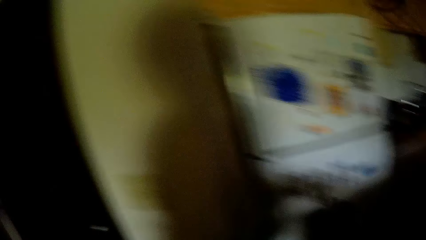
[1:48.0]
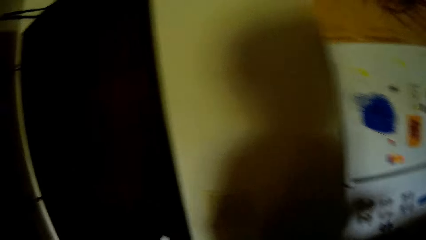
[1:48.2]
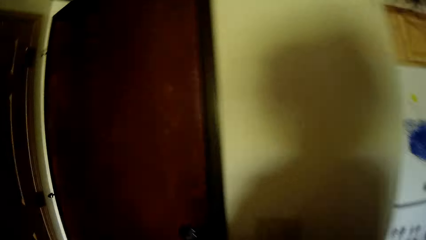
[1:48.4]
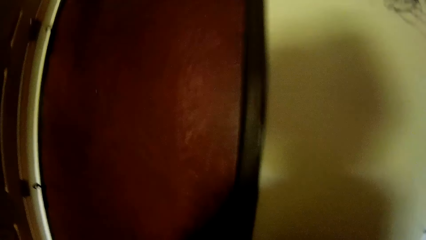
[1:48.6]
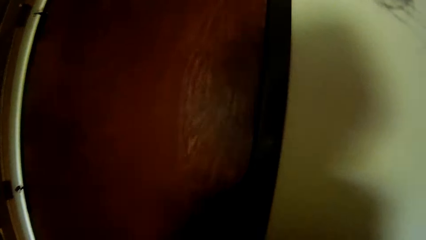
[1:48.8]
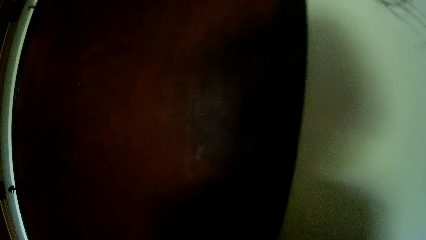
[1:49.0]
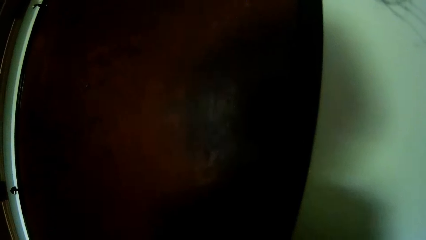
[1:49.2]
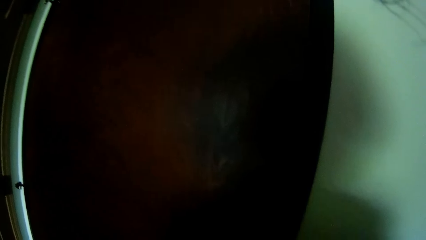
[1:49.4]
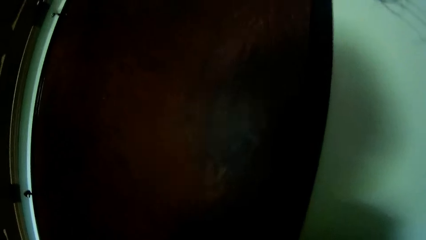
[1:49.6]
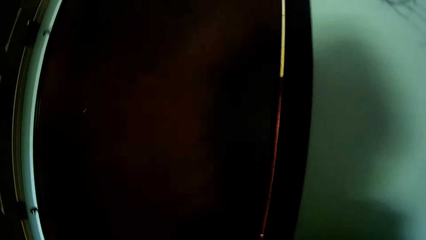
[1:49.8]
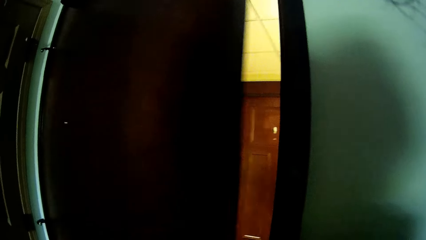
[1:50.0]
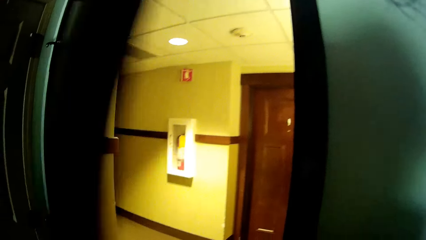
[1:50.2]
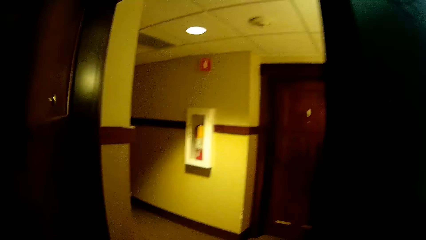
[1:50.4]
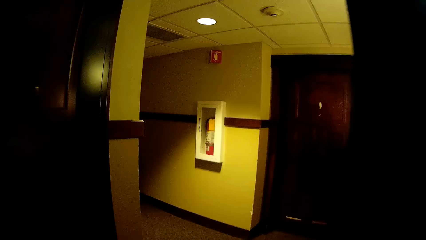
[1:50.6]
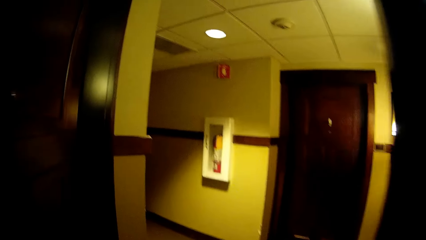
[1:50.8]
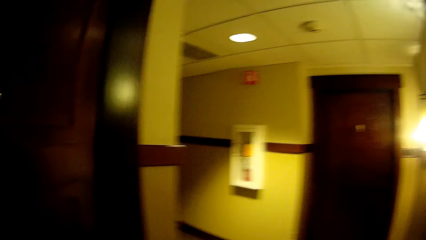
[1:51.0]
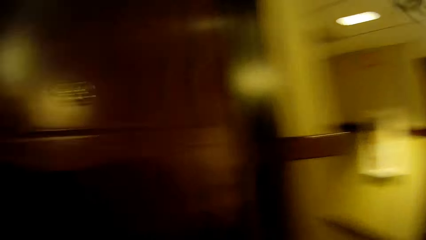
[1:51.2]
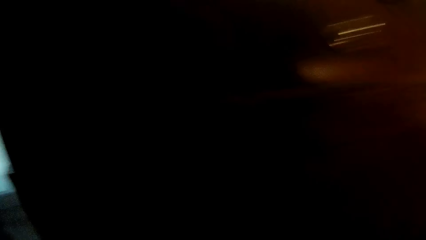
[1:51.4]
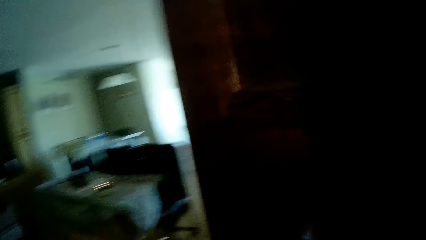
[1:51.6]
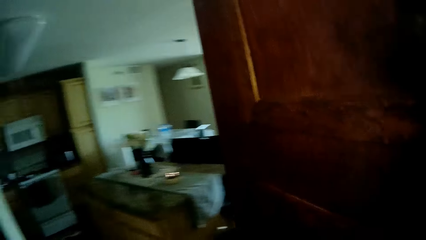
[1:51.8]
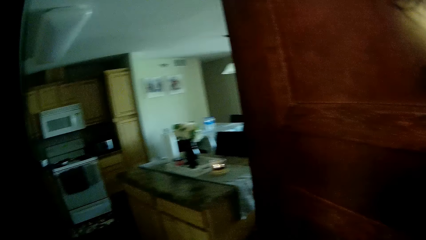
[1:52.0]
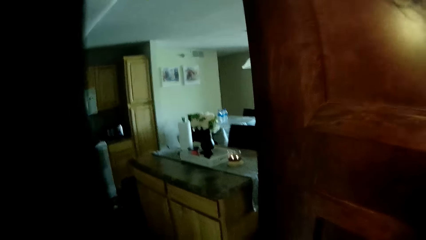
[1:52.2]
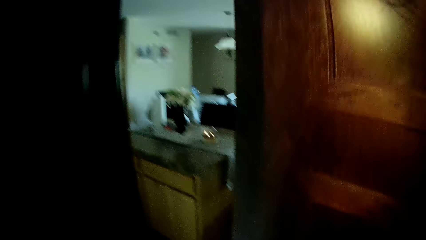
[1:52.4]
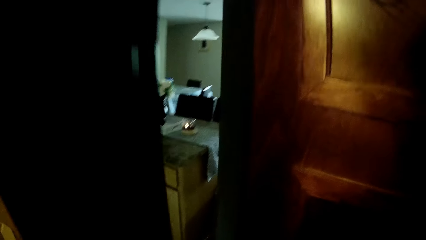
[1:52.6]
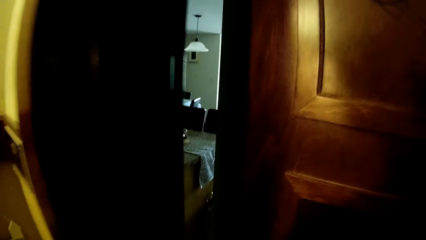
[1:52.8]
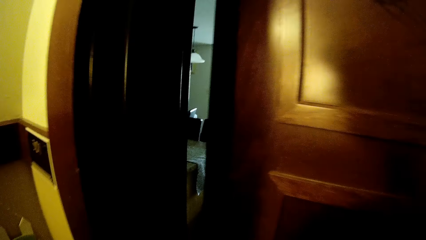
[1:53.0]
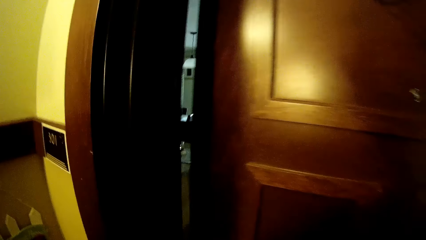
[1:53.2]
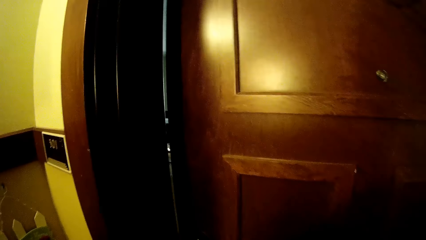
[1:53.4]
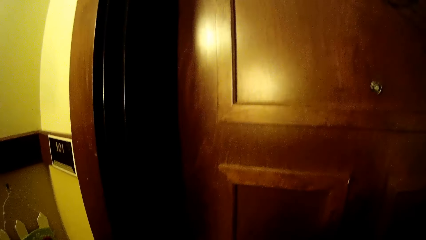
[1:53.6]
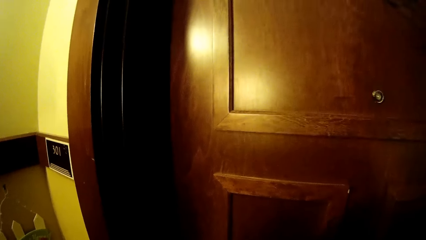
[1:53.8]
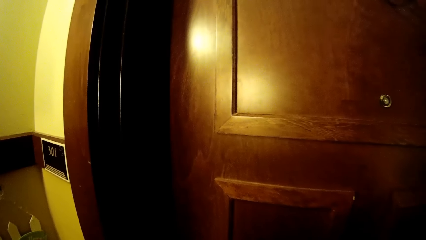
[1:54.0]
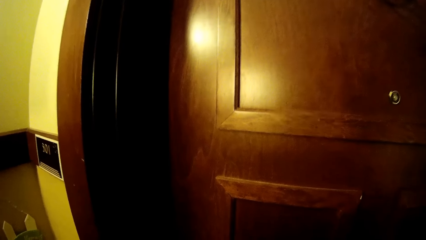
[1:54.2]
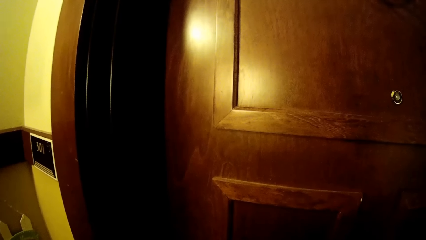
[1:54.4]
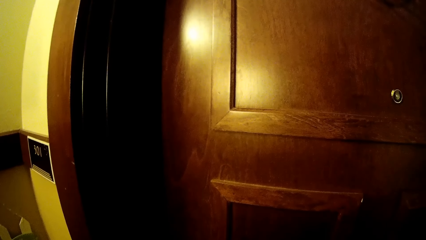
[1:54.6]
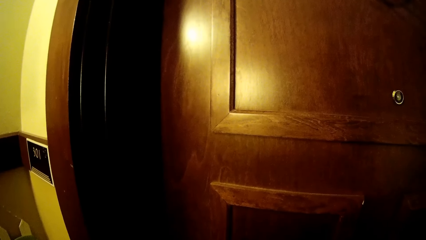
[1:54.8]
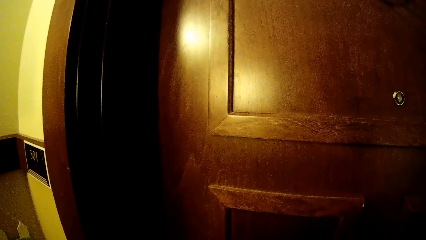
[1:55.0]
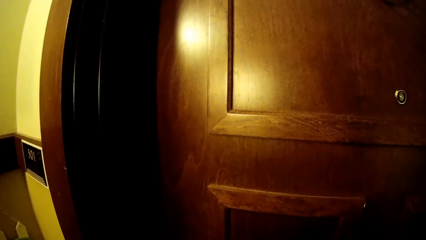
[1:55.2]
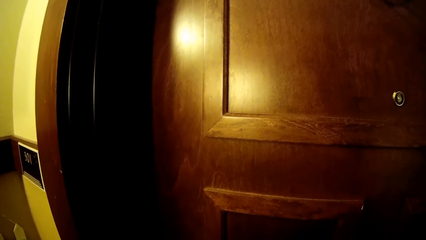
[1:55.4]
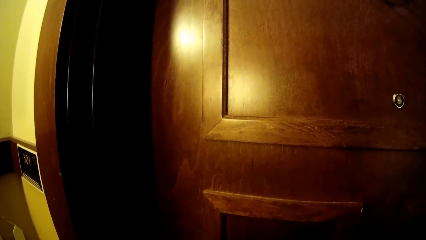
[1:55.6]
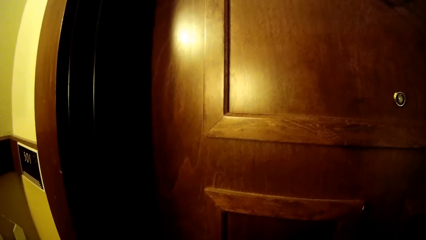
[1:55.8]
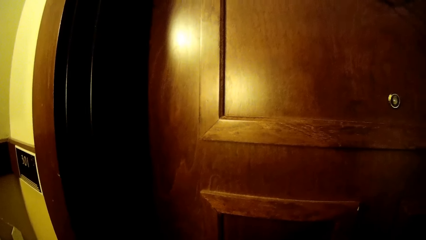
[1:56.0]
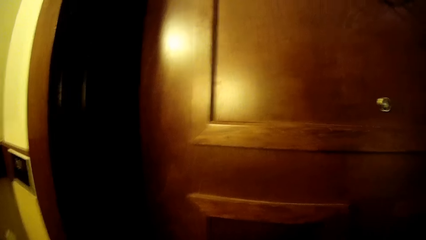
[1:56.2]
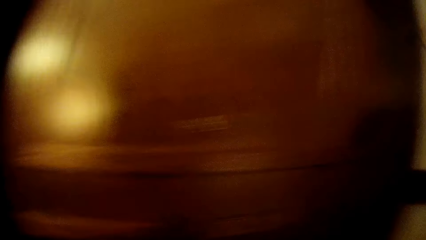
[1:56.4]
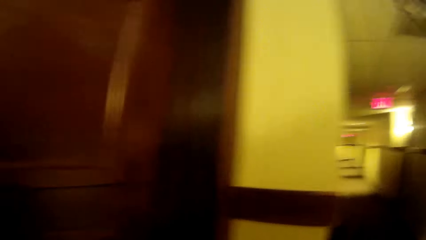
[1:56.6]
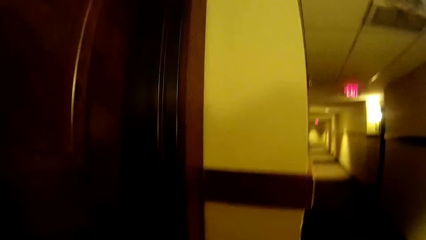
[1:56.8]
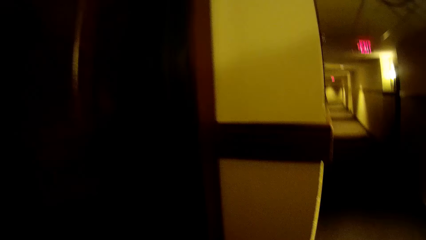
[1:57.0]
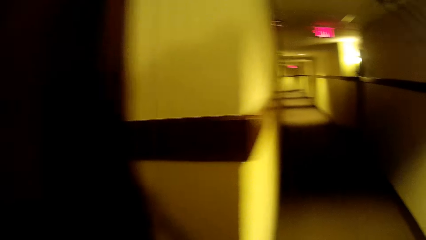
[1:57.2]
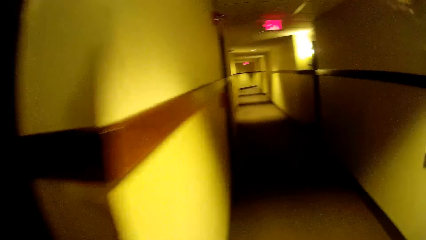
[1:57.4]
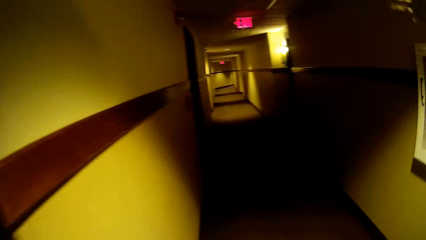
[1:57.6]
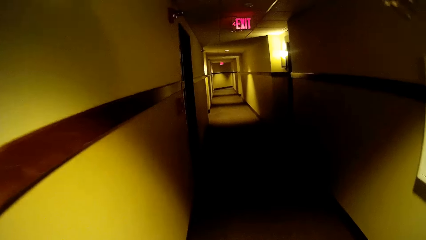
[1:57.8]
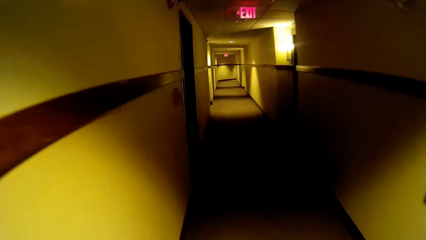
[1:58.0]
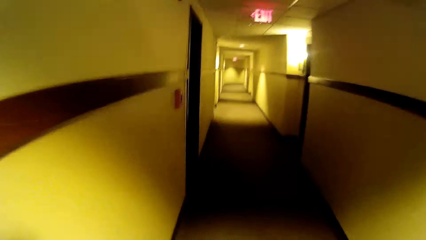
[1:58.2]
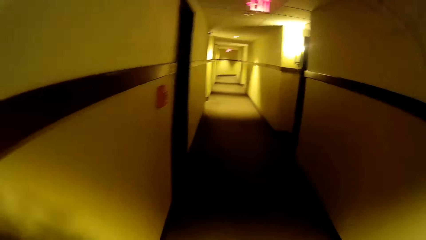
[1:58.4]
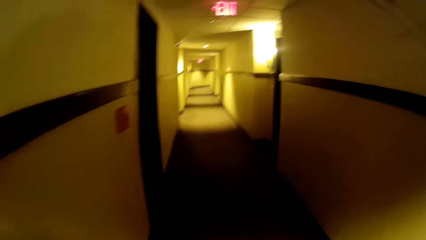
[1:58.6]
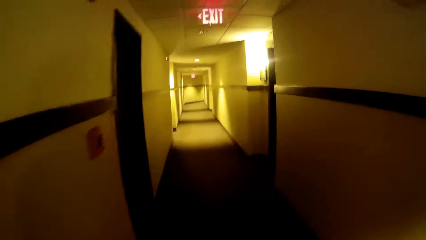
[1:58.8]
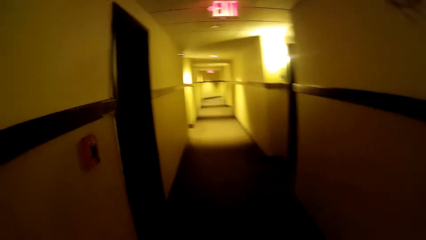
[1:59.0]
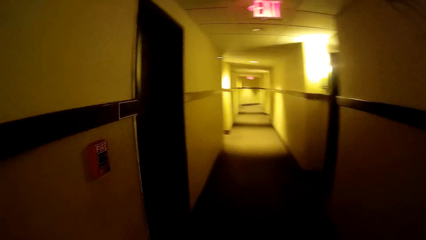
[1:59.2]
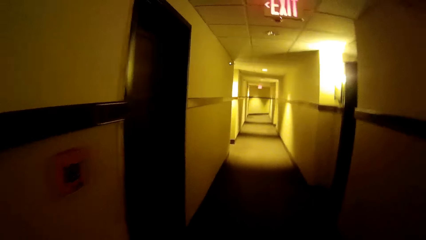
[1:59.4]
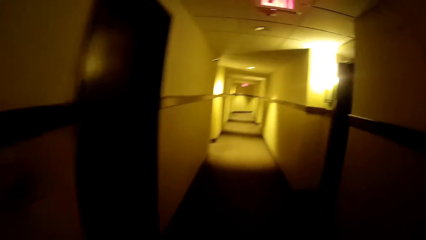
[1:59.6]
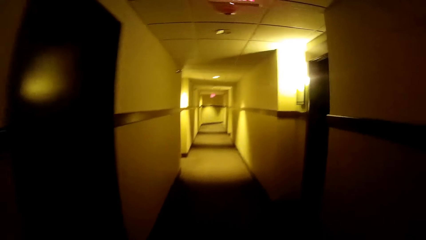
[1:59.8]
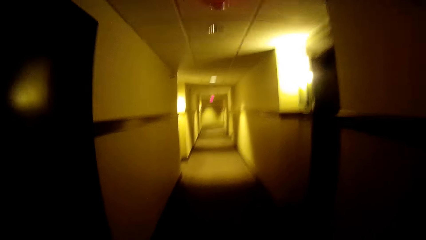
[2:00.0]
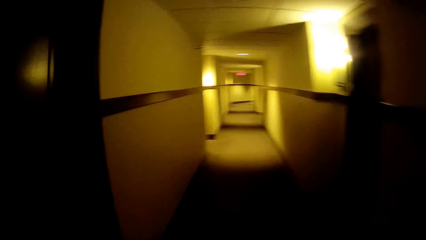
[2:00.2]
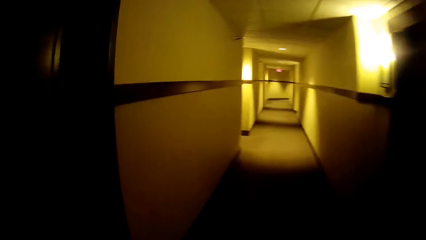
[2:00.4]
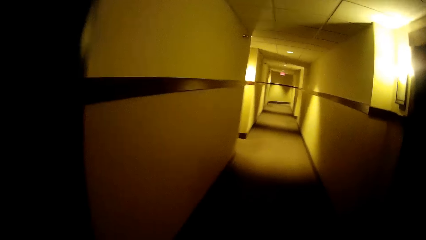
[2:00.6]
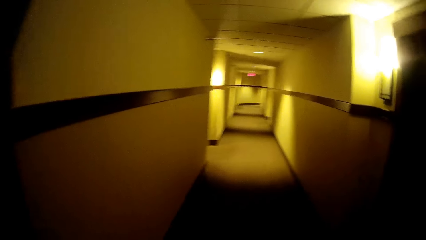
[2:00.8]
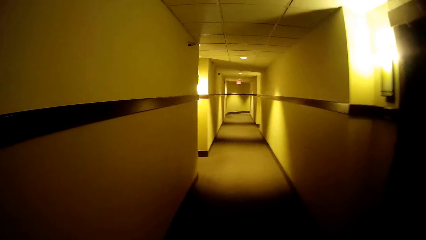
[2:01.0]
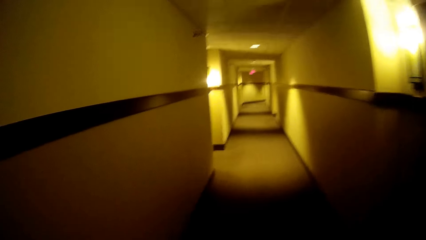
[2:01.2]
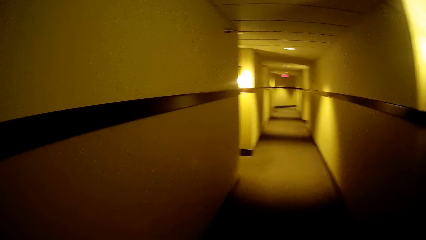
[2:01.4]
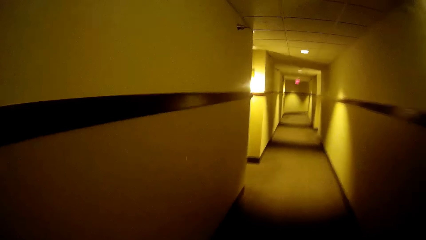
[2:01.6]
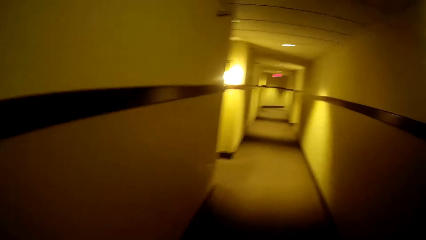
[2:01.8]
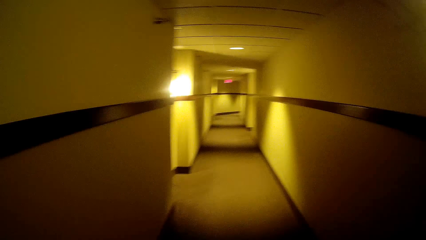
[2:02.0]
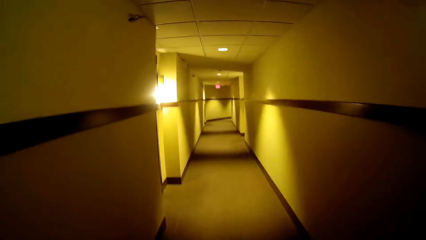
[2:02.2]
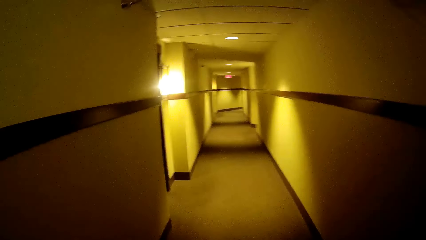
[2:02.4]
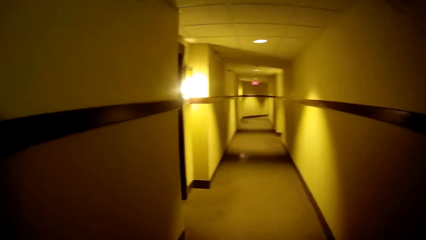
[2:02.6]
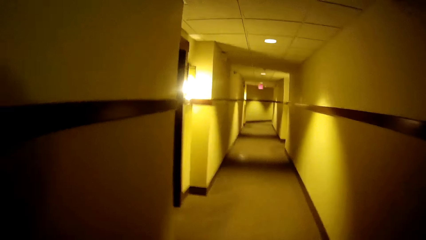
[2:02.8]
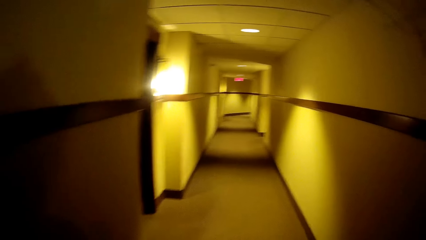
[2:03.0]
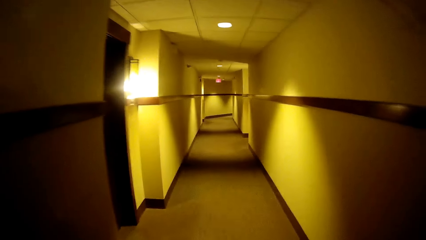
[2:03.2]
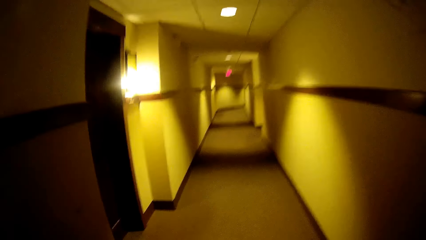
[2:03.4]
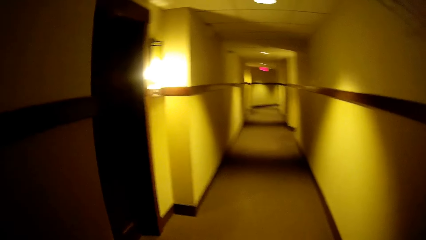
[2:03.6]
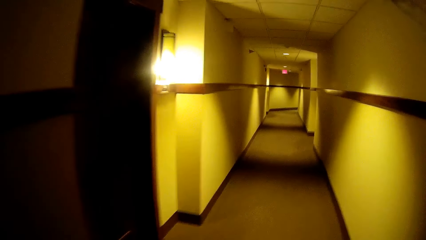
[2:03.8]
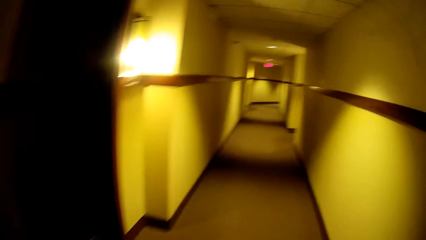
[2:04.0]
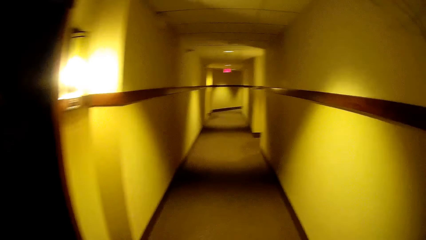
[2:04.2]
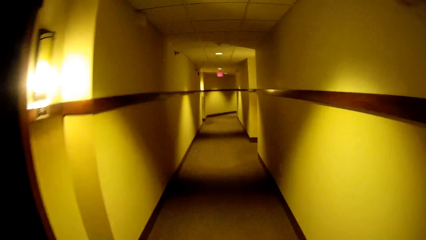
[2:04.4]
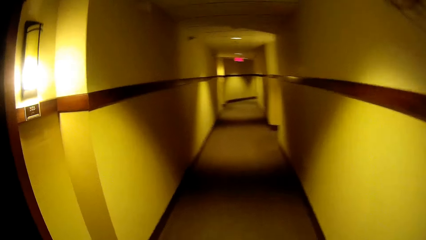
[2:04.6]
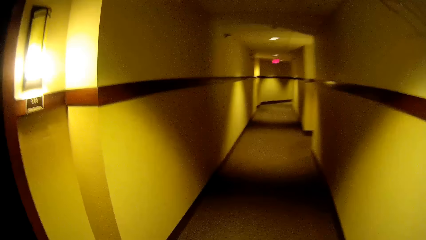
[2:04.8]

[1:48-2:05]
The camera wearer looks aside and walks. She opens the apartment door with her right hand. She looks behind. She closes the apartment door with her right hand. She walks down a corridor.
